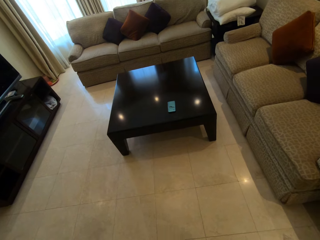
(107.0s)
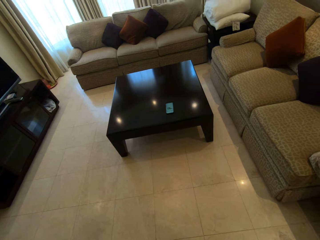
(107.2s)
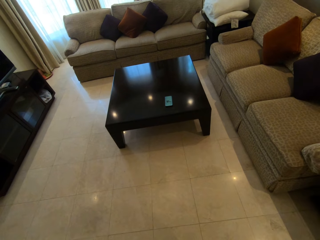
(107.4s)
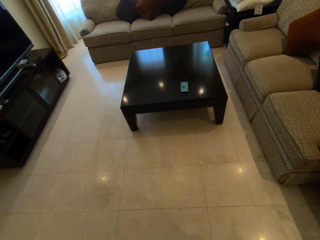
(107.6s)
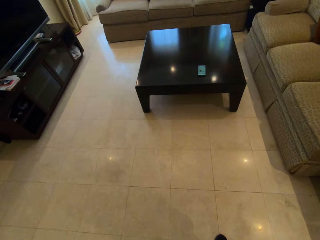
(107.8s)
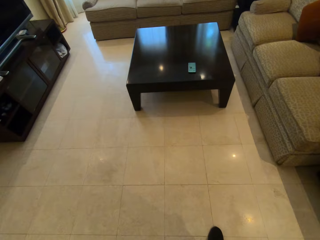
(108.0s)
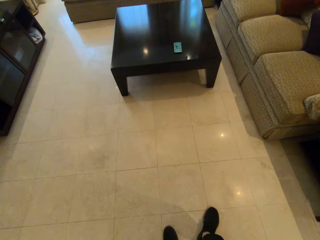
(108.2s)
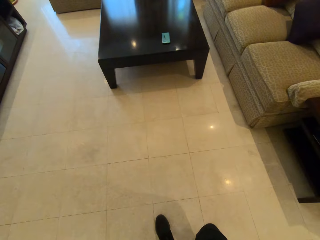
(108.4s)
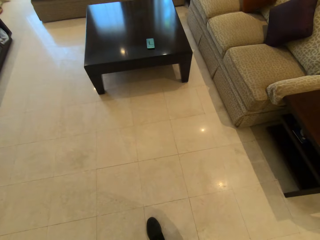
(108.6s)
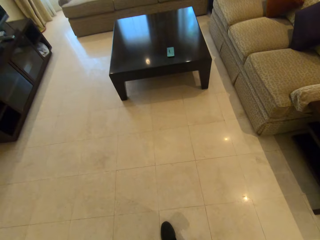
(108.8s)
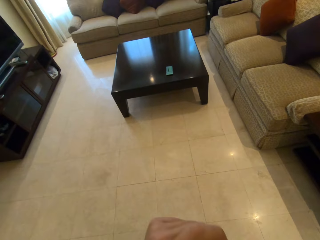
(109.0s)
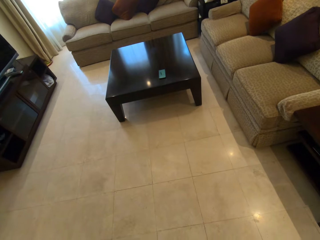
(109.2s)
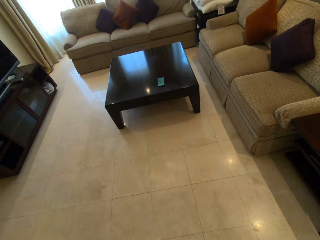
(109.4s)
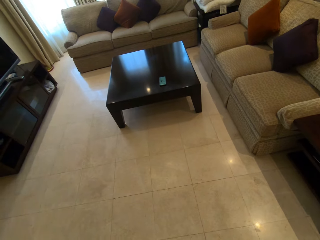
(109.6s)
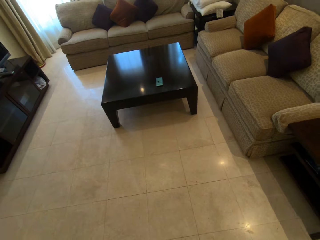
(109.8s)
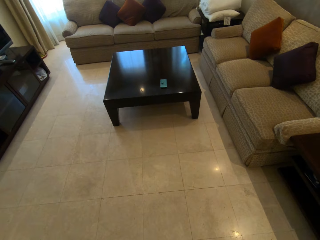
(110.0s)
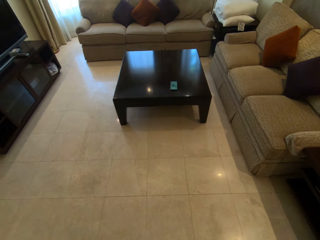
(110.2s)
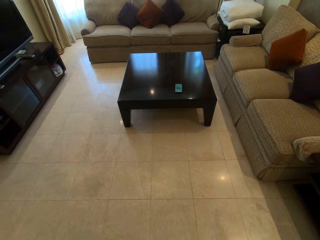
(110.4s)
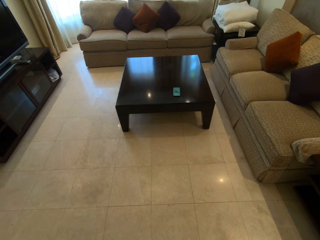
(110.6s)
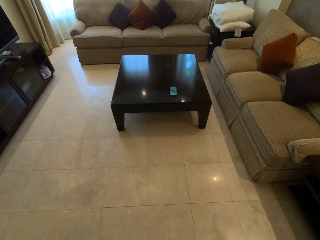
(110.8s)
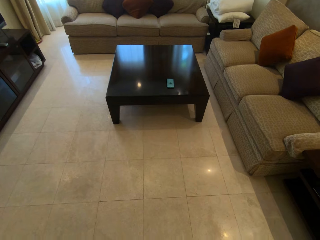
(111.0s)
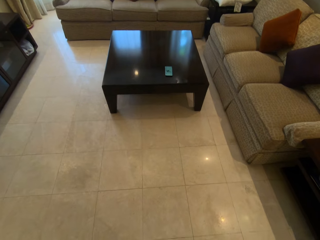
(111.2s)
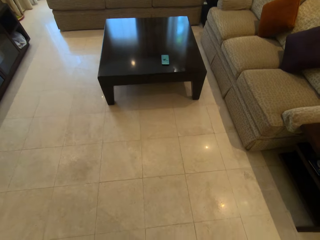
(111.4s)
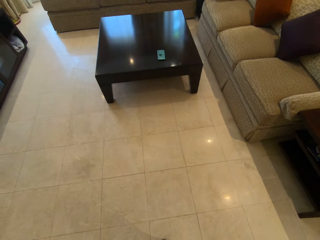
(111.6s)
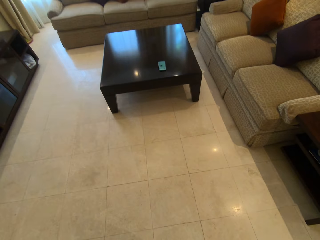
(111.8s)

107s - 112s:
The camera wearer stares at the floor. They stare at the table.

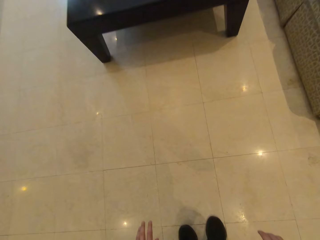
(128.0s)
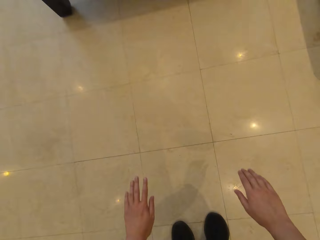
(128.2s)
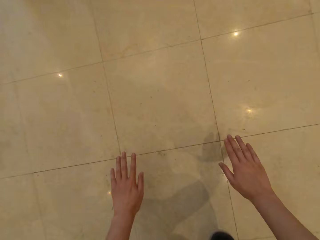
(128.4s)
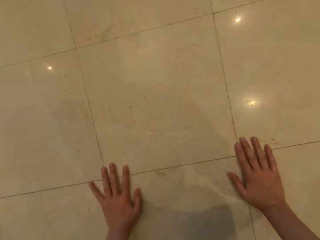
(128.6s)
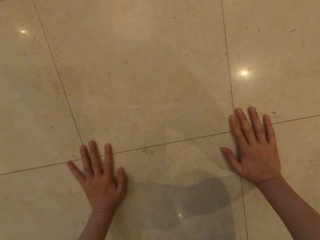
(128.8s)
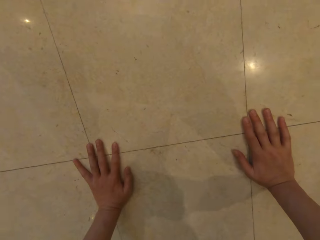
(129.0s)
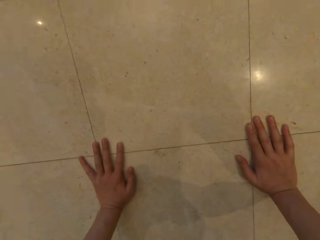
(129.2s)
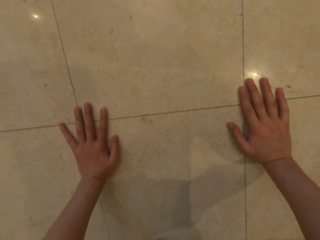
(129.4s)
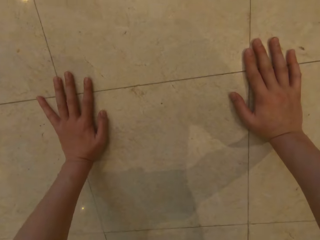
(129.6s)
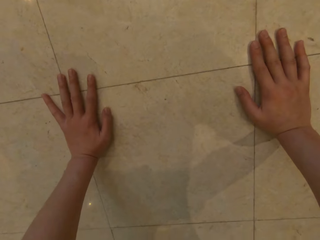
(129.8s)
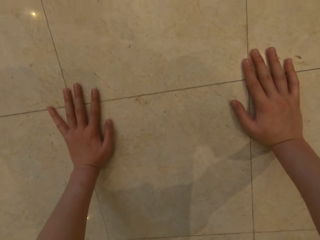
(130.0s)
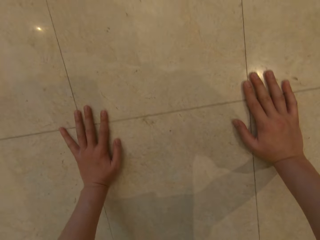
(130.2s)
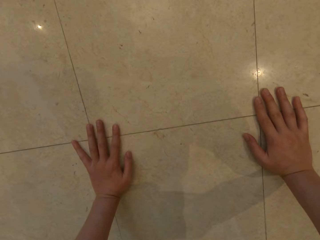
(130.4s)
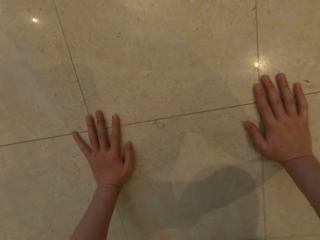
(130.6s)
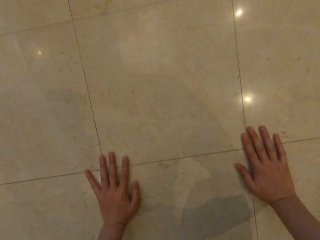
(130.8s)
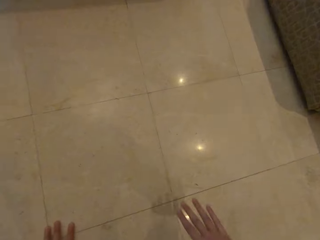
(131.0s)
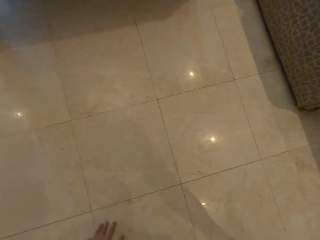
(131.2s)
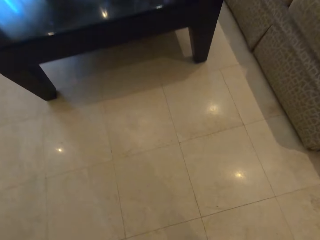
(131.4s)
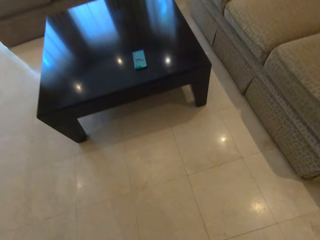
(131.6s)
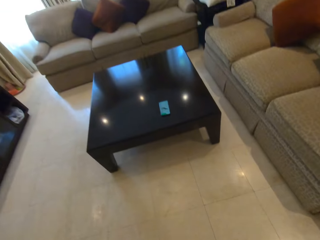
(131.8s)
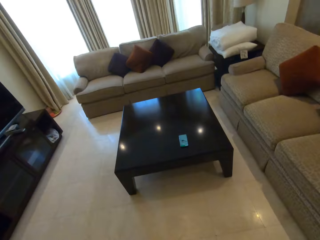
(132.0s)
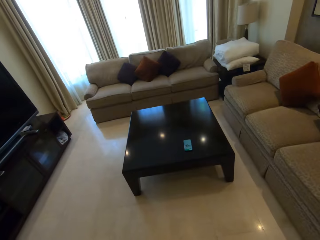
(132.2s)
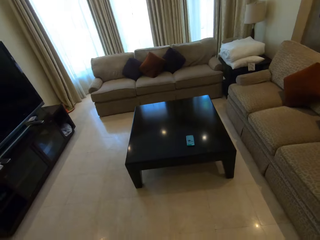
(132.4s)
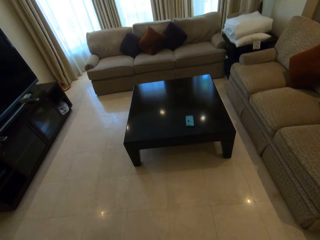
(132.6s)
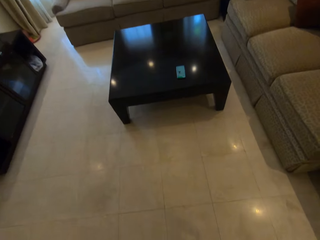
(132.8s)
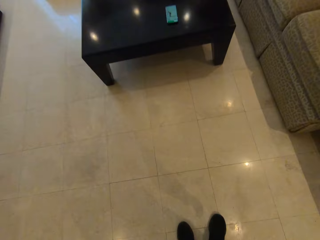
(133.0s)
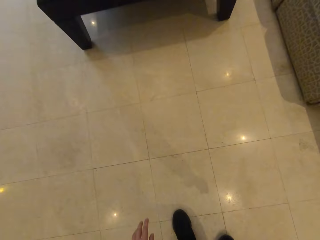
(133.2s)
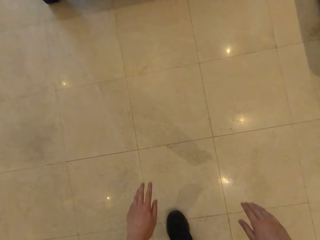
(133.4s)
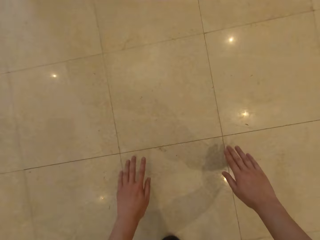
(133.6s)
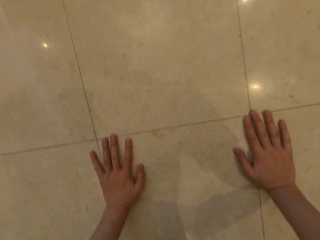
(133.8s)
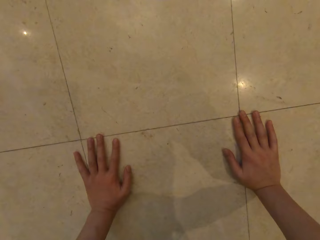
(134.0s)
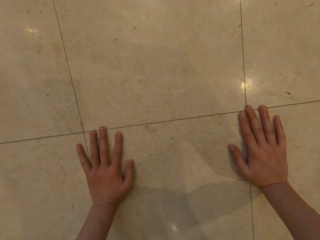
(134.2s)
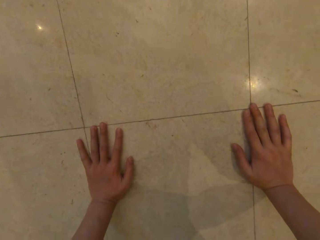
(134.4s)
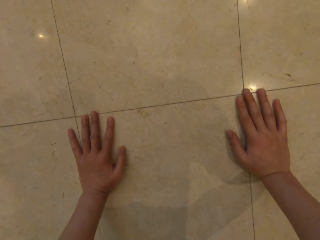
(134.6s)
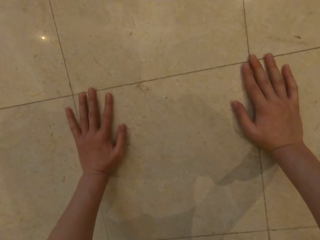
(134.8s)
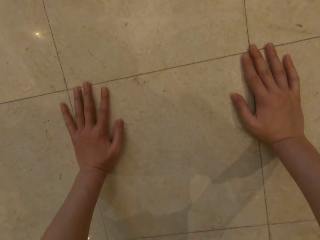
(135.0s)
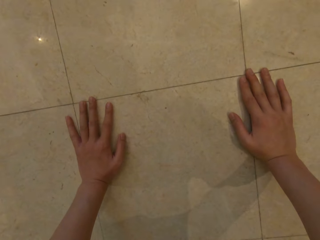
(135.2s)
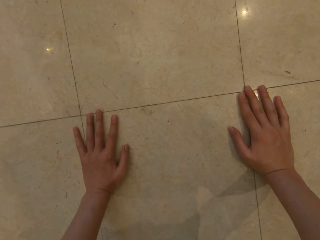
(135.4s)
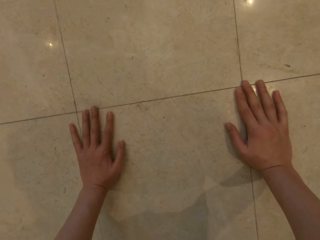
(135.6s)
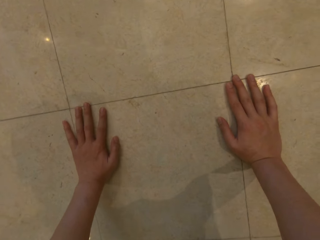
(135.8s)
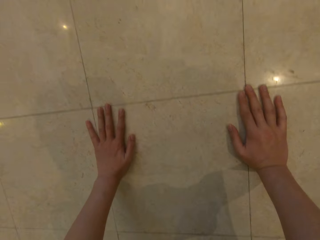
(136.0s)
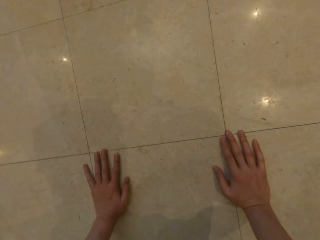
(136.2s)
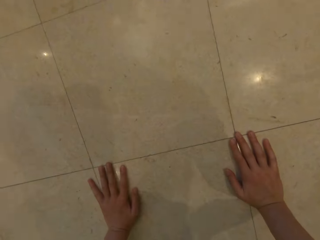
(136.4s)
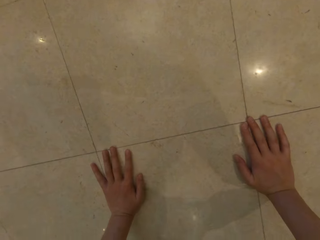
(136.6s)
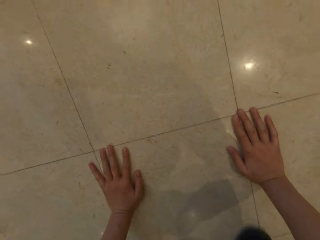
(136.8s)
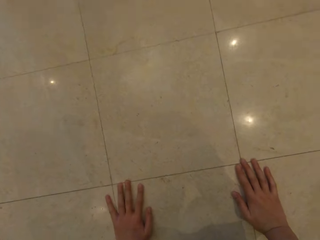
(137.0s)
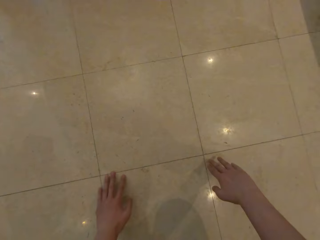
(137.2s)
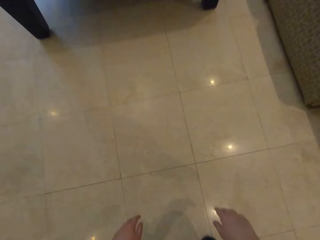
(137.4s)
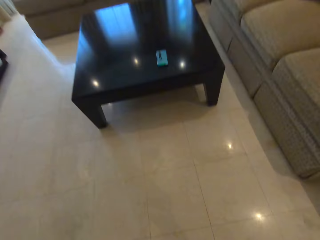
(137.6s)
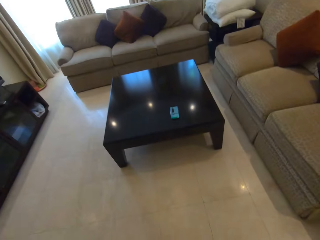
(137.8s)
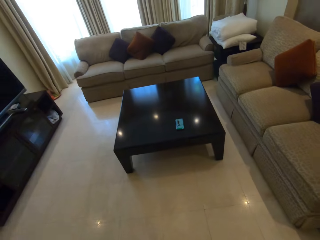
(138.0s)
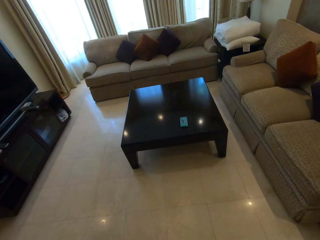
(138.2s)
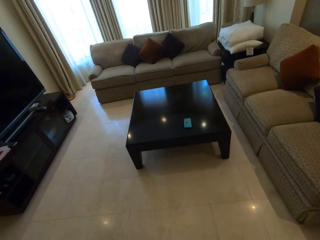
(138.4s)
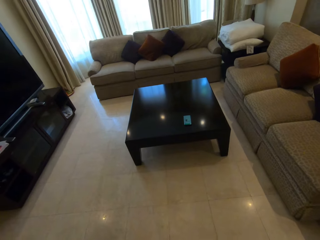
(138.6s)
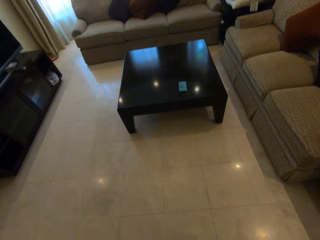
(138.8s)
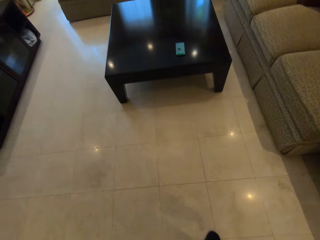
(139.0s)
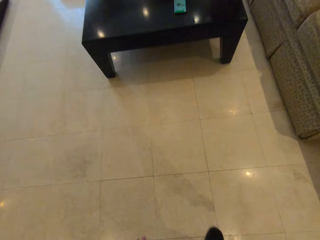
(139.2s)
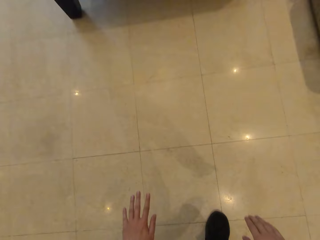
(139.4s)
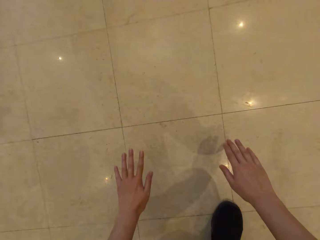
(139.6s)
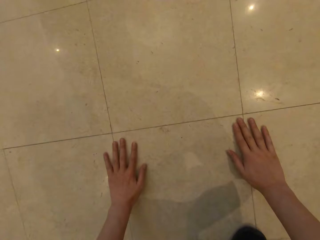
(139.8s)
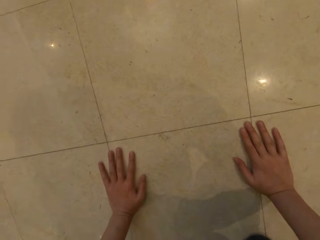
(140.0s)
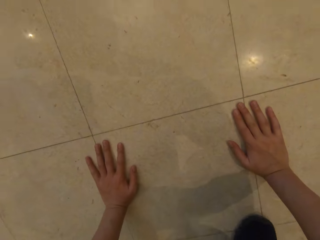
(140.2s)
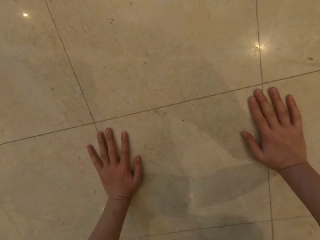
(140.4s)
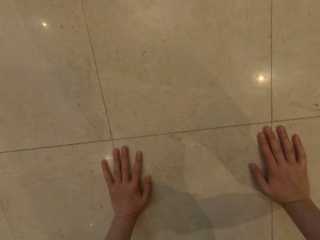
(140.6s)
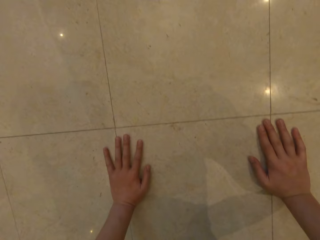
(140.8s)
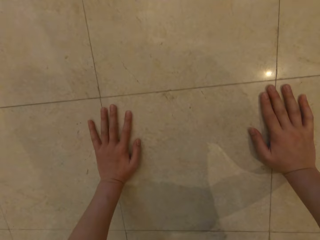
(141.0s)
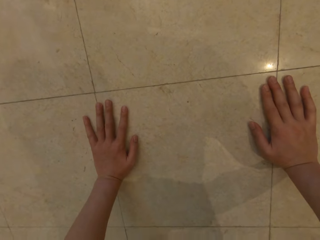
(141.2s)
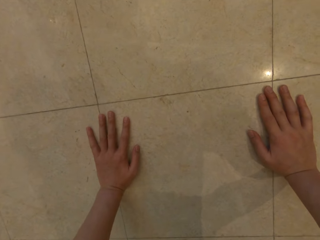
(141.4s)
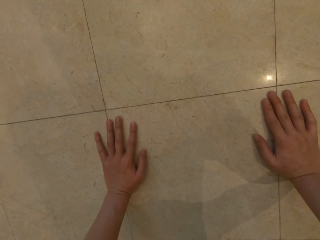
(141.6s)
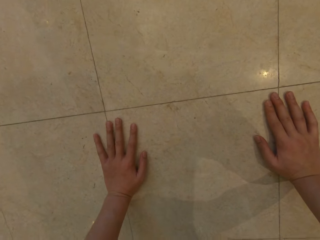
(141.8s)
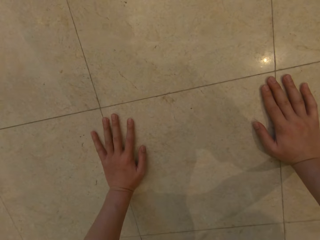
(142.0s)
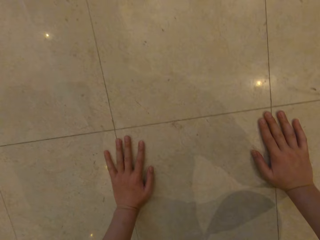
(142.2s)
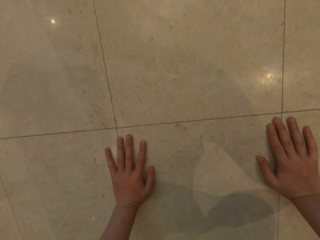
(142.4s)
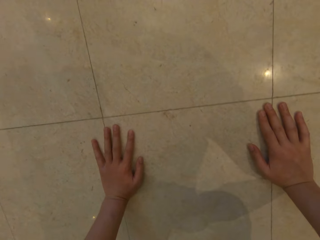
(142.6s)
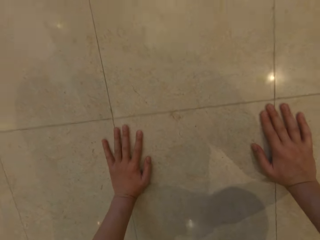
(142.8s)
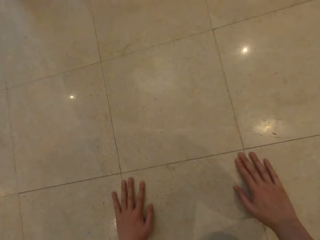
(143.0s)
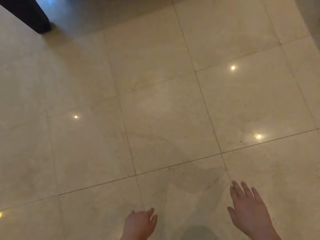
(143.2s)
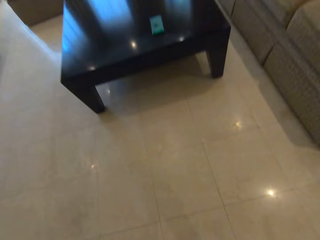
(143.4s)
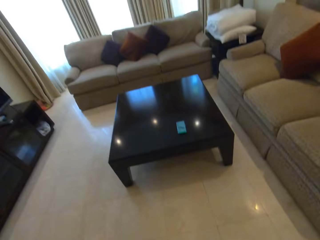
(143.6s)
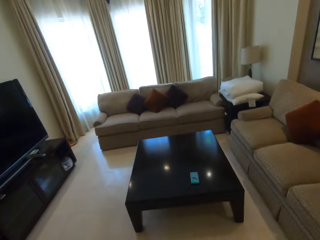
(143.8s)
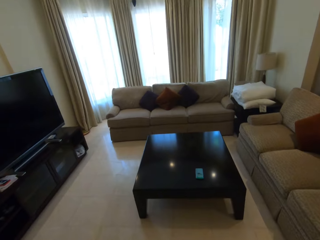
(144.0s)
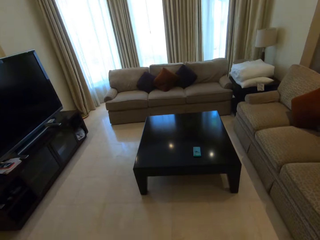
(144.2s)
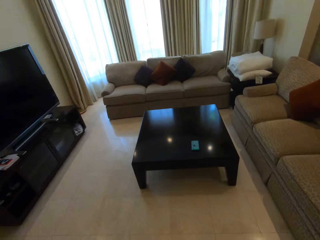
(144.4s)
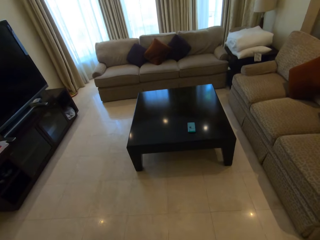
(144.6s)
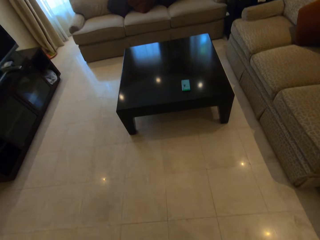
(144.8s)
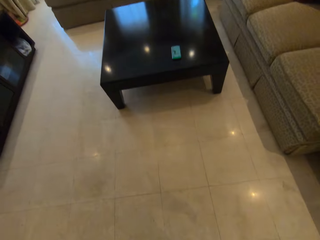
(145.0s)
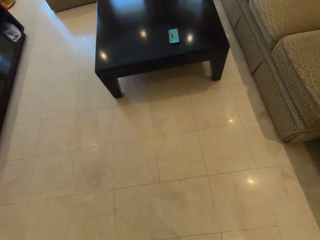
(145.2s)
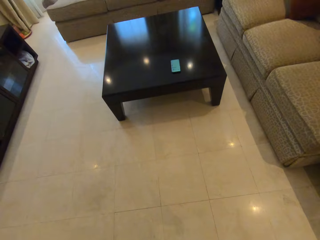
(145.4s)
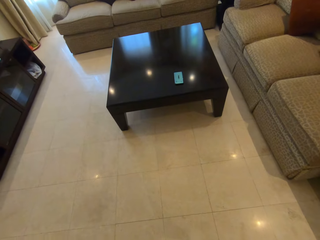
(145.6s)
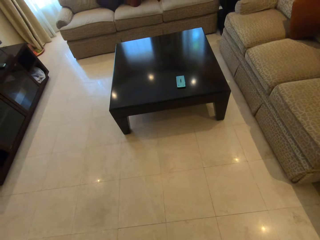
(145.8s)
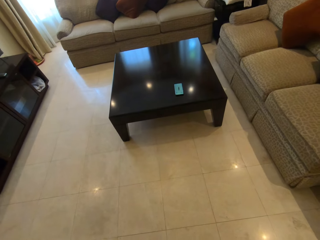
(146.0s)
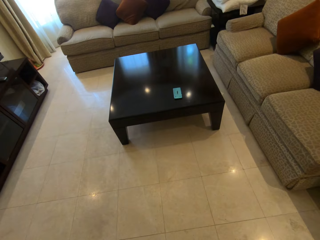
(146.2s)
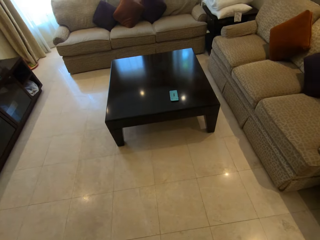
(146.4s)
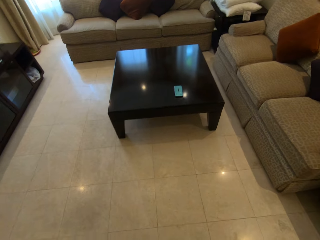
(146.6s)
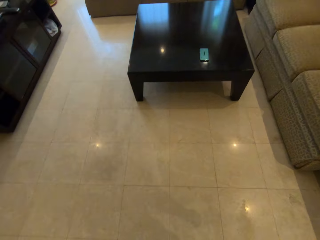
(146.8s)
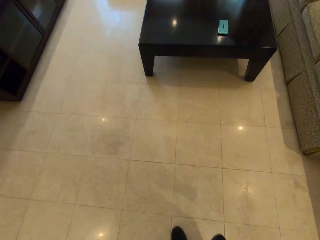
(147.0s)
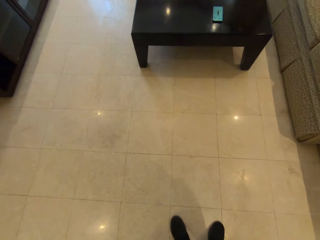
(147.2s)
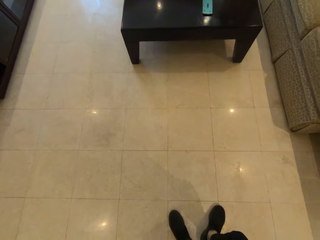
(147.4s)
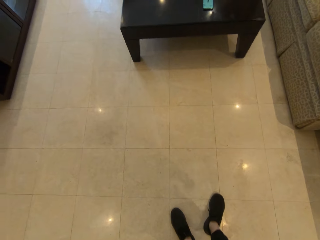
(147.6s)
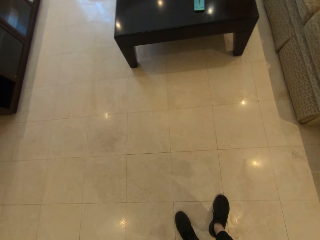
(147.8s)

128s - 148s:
The camera wearer touches the floor. They stand up. They touch the floor. They stand up. They touch the floor. They stand up. They listen to the instructional video on the phone.
